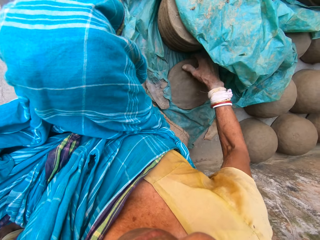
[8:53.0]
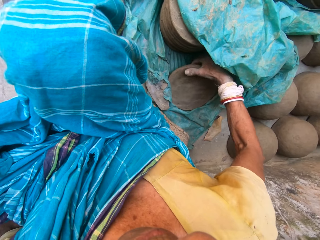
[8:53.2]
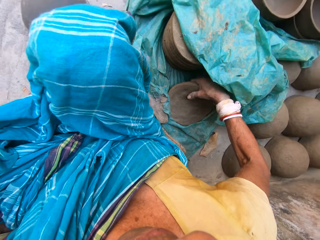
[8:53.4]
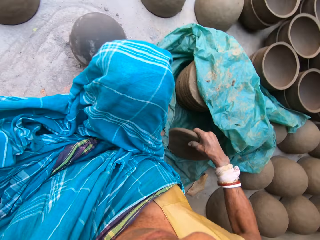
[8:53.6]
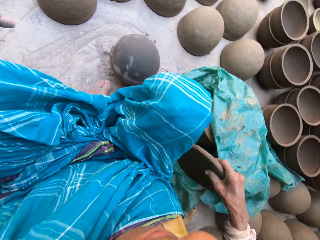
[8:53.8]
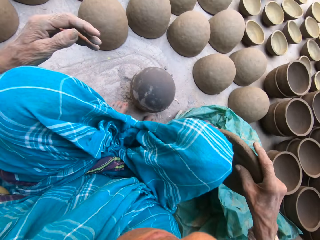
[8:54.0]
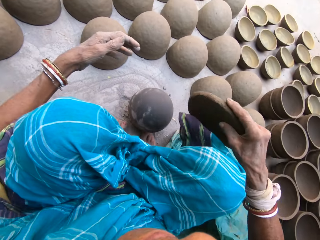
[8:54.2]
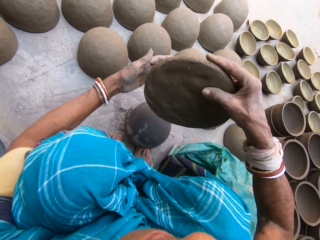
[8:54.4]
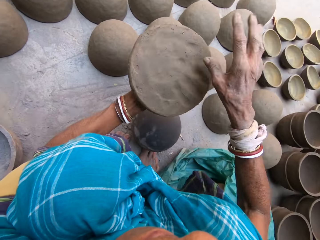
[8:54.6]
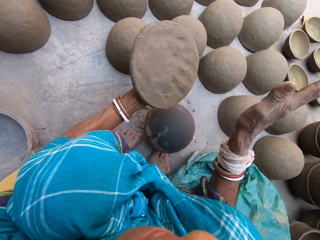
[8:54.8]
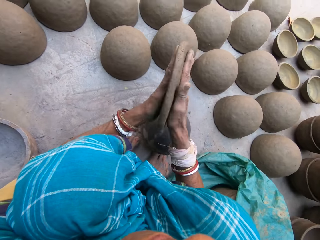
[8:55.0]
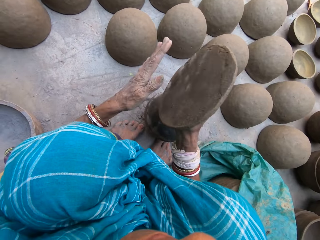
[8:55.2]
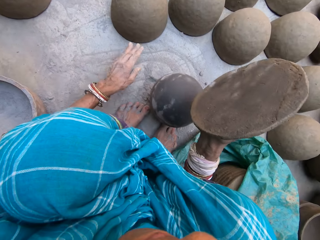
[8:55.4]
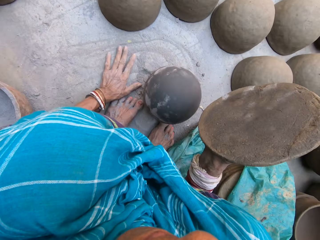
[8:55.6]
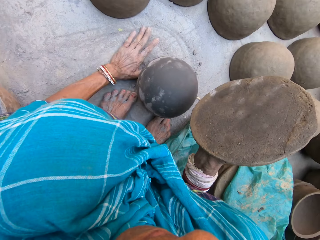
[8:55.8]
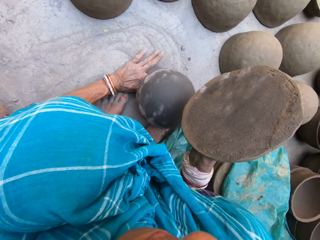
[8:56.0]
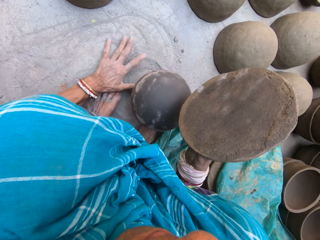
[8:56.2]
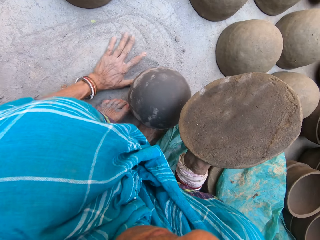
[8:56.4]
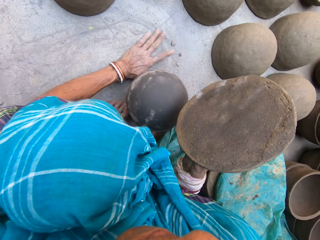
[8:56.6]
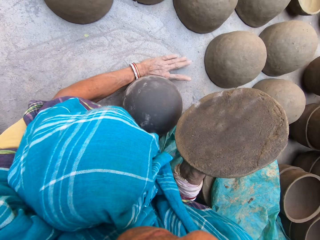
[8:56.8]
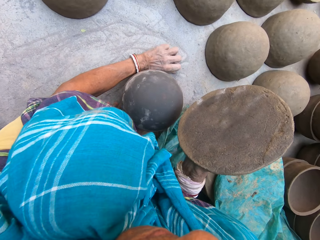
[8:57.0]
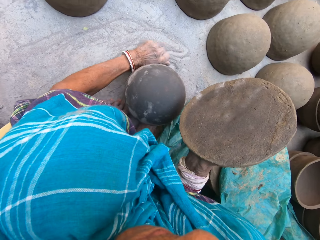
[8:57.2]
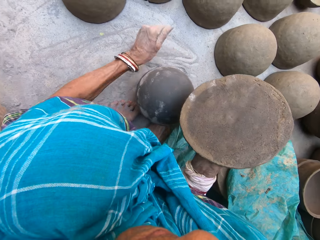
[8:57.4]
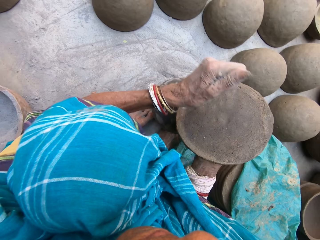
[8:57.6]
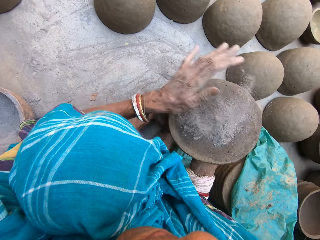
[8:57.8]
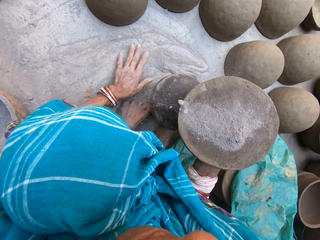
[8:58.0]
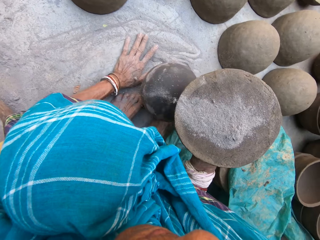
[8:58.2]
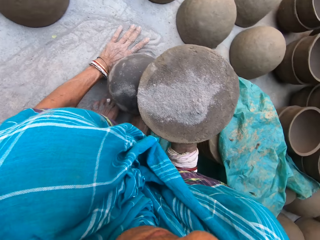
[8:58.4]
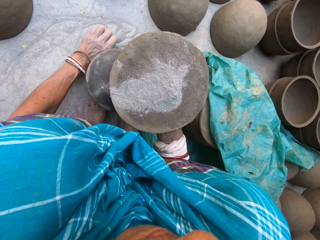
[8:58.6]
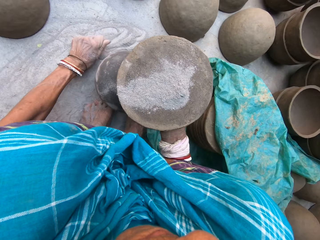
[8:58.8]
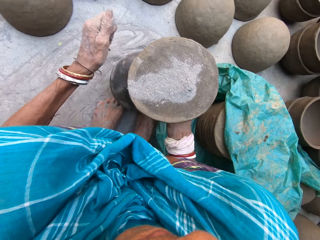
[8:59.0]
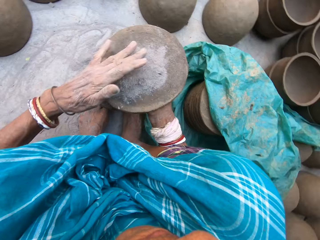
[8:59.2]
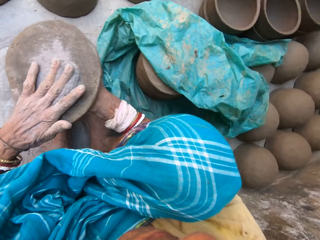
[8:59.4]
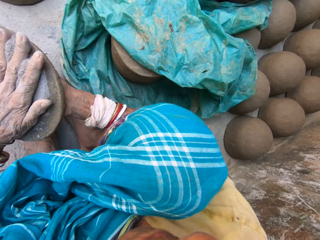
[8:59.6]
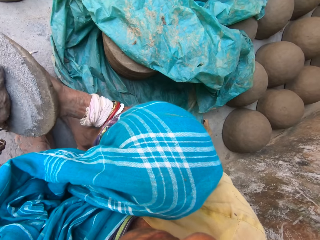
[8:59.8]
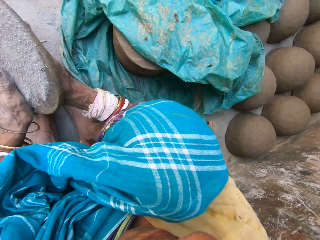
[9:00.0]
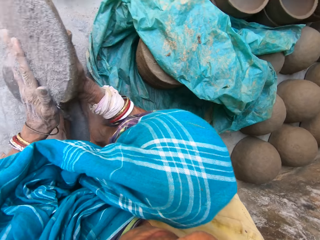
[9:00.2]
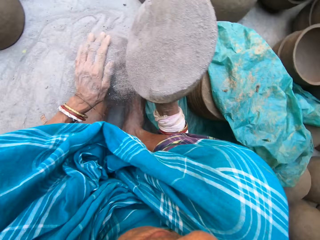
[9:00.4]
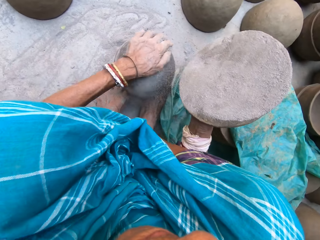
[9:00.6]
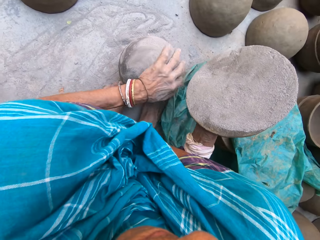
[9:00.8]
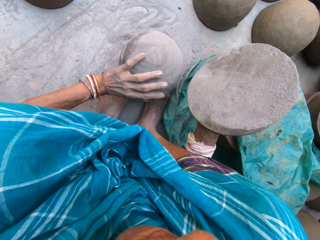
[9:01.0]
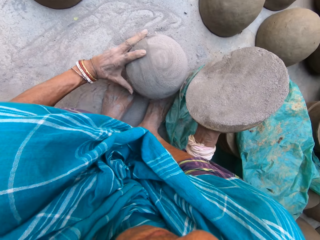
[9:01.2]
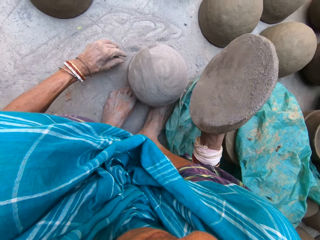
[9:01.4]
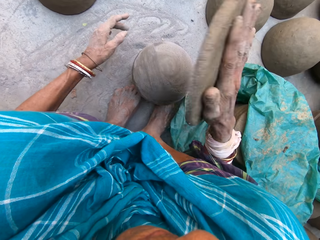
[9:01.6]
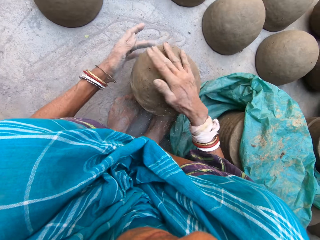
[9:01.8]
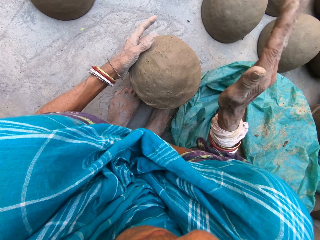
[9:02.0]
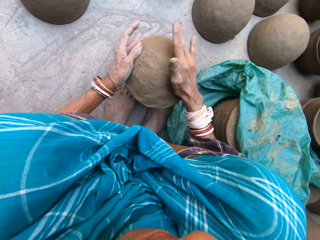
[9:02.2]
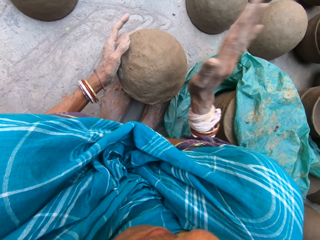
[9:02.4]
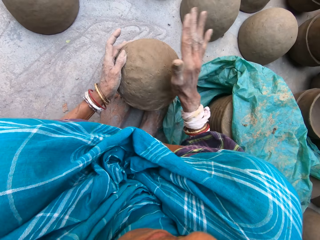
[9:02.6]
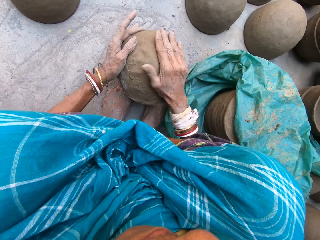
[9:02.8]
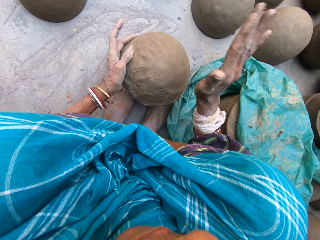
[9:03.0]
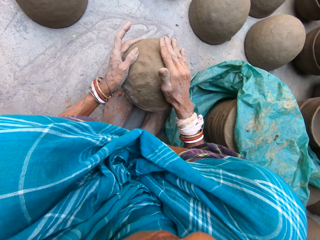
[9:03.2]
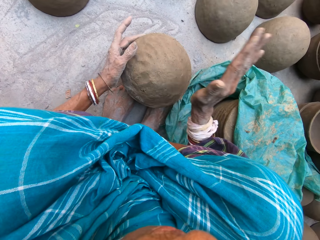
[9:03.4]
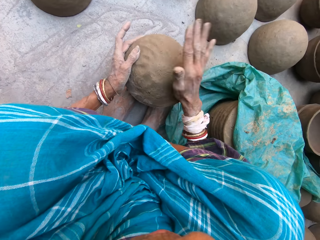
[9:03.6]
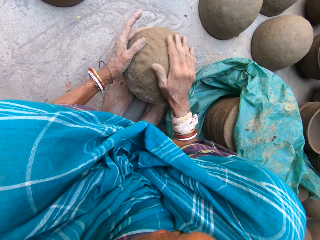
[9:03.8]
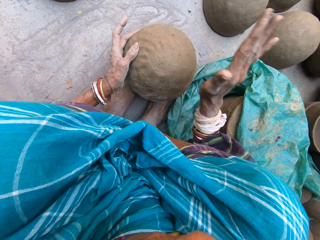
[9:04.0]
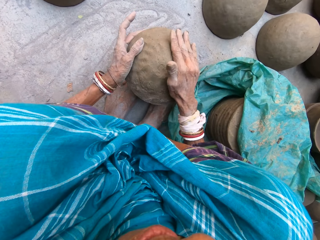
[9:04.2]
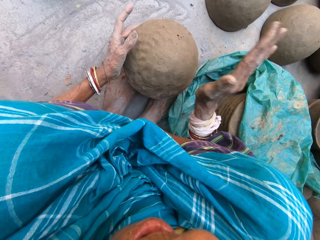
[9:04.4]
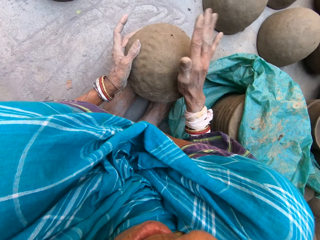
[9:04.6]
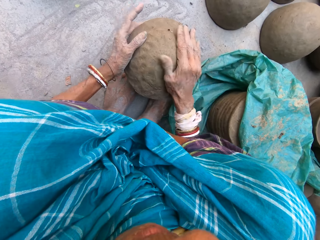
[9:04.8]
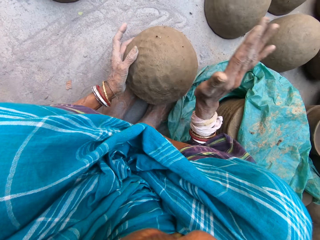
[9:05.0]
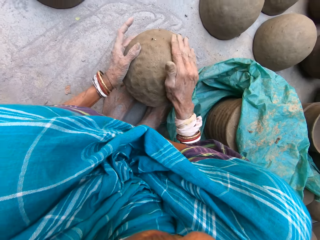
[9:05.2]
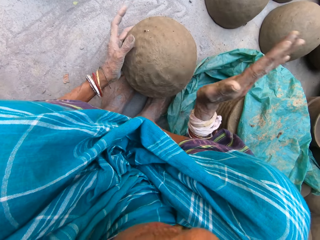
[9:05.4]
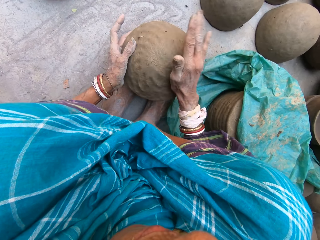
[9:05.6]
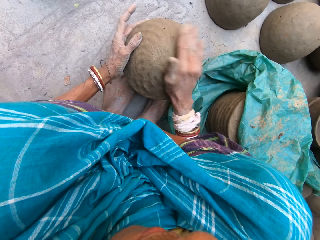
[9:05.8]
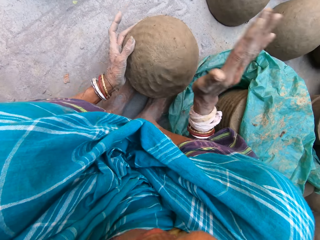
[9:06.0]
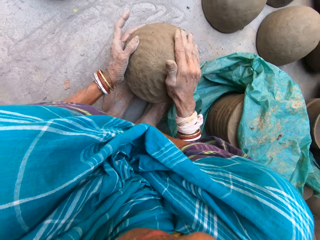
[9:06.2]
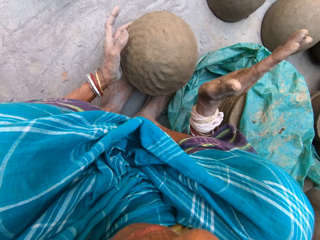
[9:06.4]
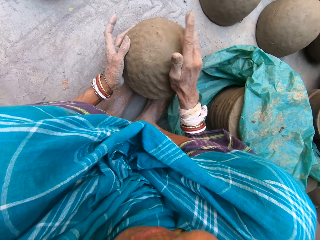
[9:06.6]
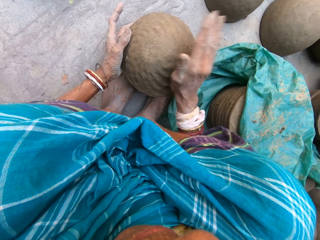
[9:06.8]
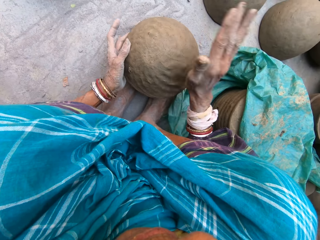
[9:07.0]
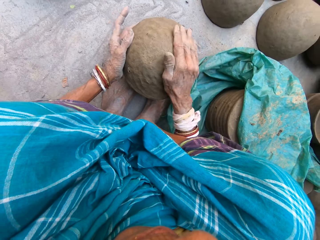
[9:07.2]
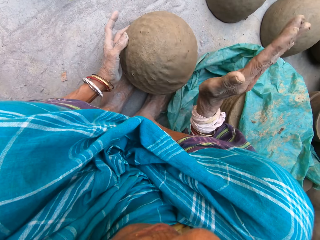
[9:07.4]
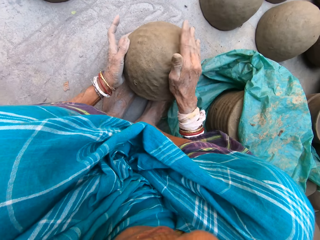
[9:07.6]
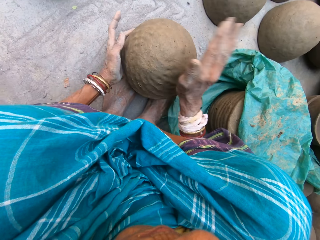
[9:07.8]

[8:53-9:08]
The camera wearer picks a rolled clay mould with the right hand. They put the clay mould to the left hand. They hit the clay mould with the right hand. They shape the clay on the hand. They collect sand on the ground. They pour the sand on the clay mould. They collect sand on the ground. They pour the sand on the clay mould. They spread the sand on the clay mould. They spread the sand on the pot or molder. They put the clay mould on the pot. They shape the clay on the molder by hands. They hit the clay mould with the right hand.

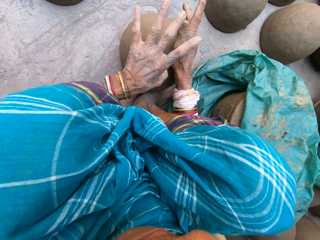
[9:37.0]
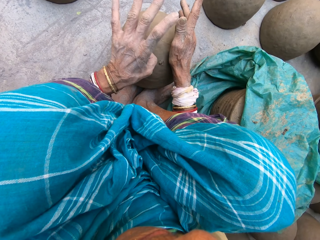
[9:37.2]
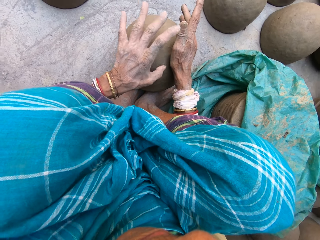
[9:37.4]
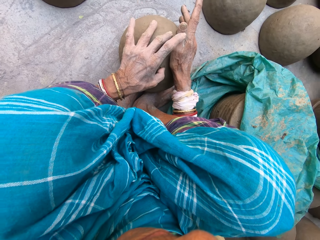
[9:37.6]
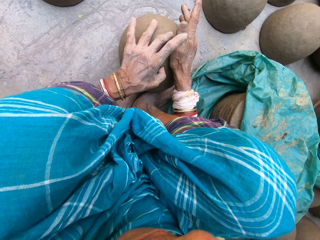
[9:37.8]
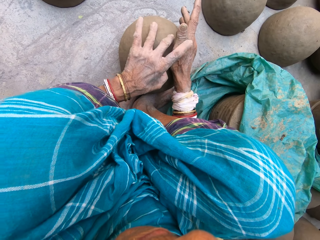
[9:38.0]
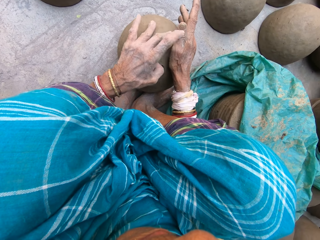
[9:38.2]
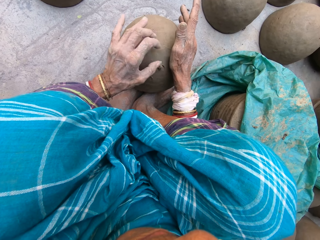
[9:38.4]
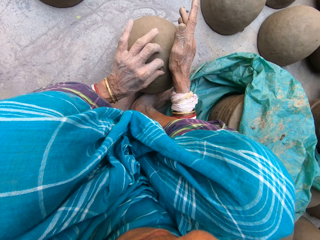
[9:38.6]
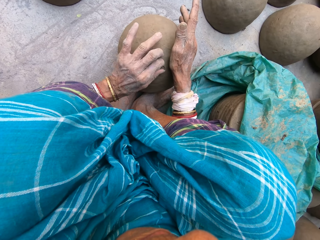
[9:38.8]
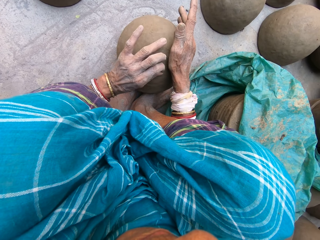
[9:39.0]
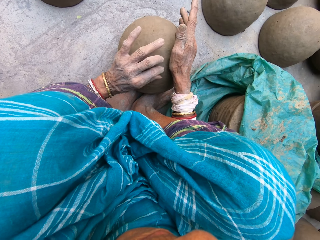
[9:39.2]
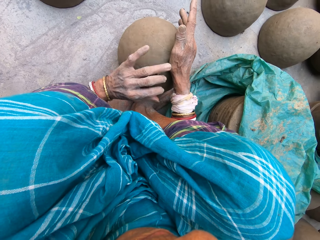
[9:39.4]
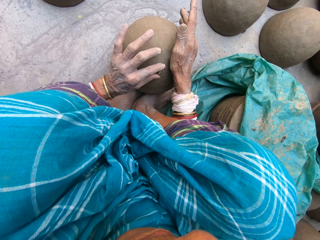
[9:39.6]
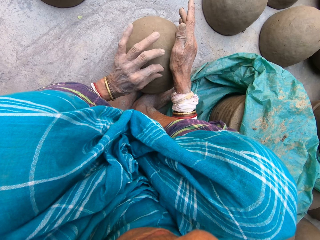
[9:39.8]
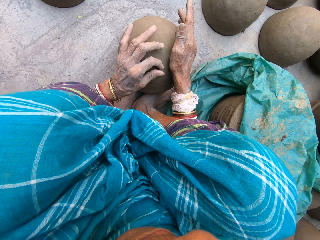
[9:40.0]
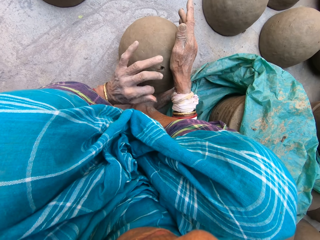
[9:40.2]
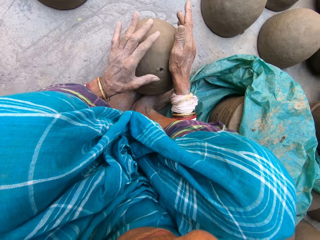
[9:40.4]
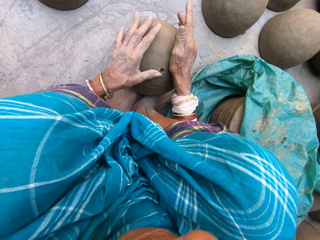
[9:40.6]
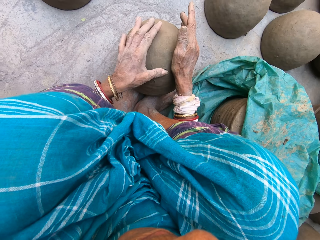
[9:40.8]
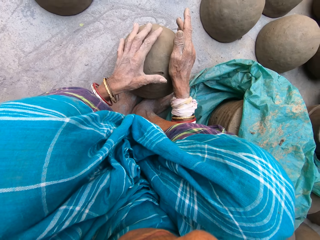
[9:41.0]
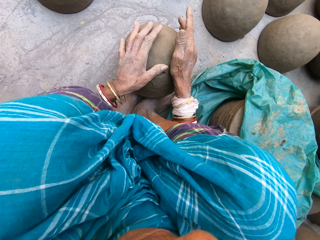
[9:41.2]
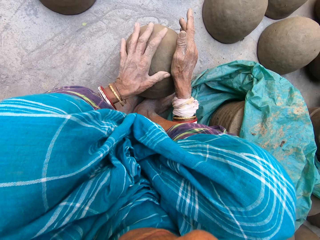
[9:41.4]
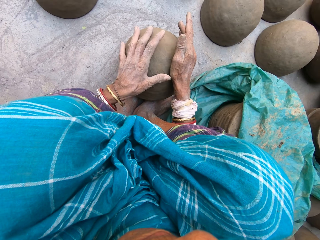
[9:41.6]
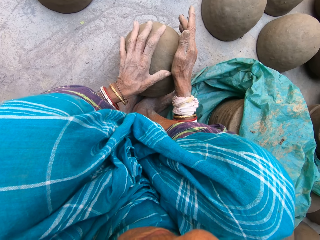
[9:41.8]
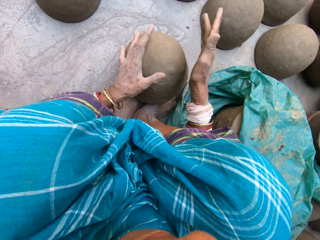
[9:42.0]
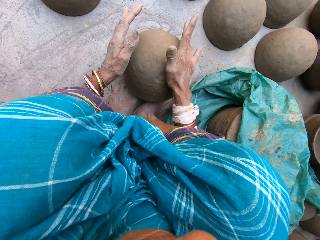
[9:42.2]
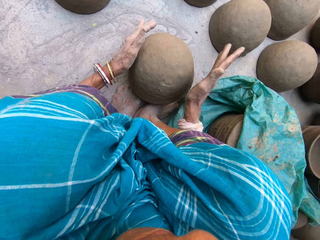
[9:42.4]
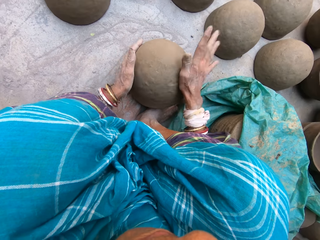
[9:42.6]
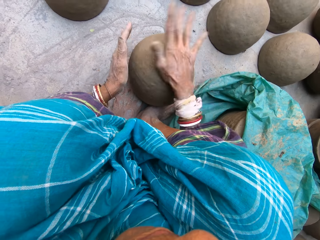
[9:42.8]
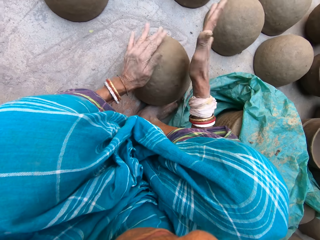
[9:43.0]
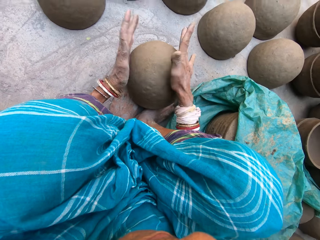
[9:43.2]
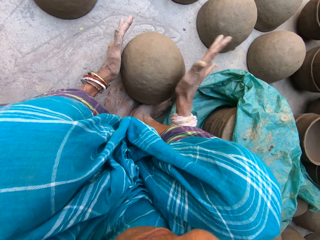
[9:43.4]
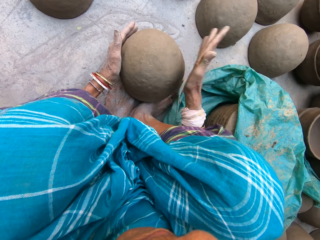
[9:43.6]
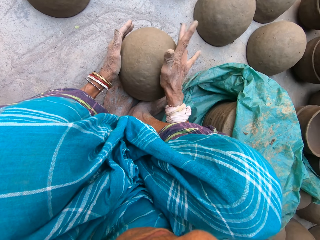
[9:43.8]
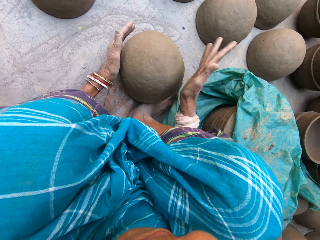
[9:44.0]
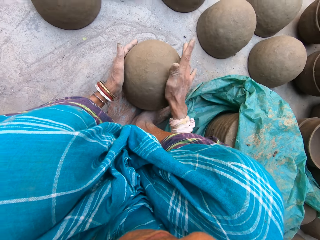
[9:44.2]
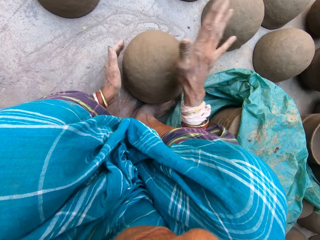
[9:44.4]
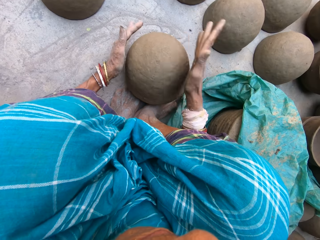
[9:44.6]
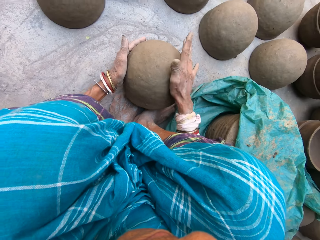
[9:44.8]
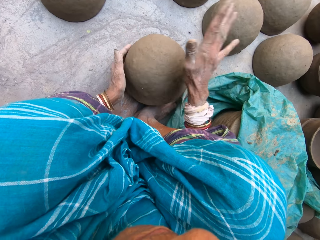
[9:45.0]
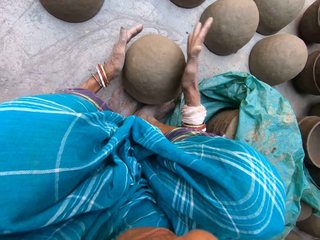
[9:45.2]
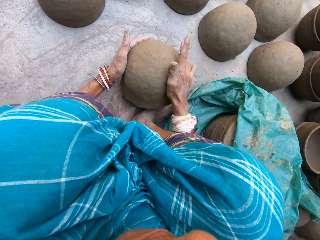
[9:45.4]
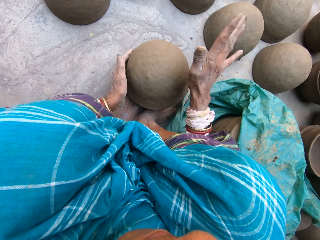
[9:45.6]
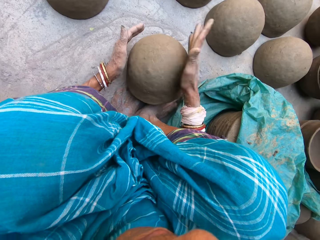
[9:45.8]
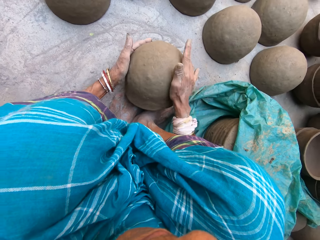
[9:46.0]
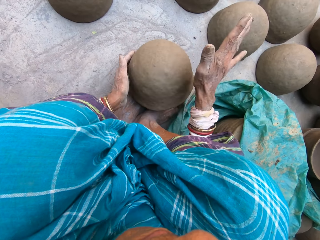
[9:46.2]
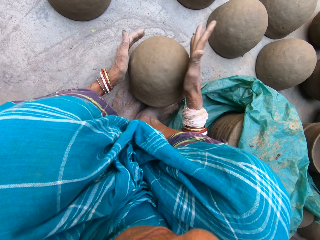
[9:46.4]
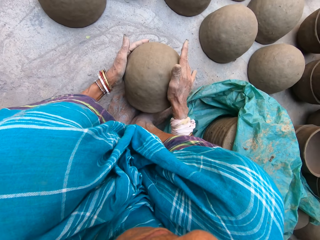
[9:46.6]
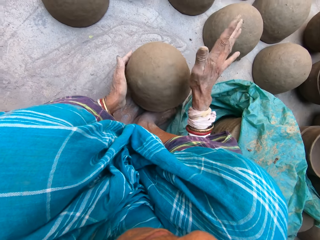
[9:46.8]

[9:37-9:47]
The camera wearer removes a stone on the clay mold. They shape the clay mold on the wooden block.
